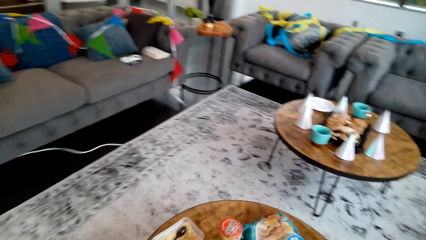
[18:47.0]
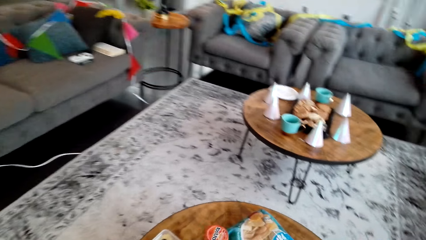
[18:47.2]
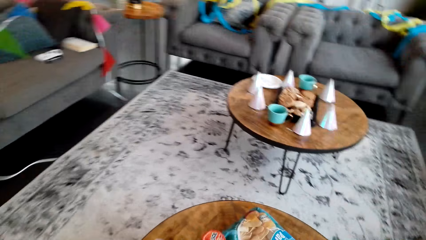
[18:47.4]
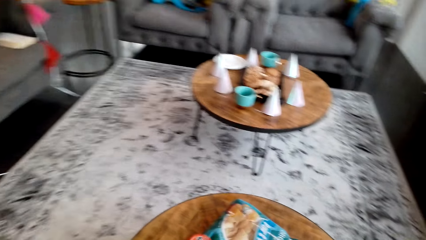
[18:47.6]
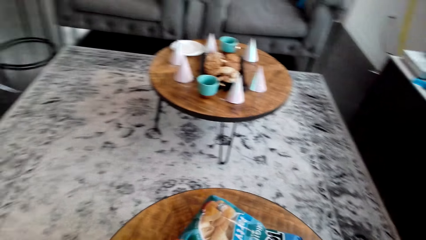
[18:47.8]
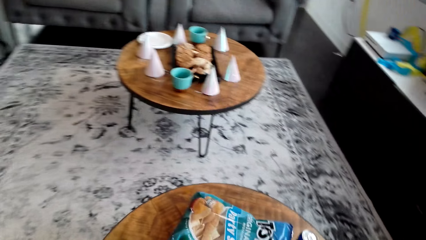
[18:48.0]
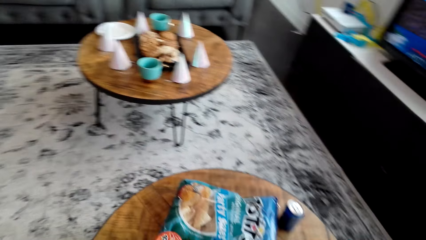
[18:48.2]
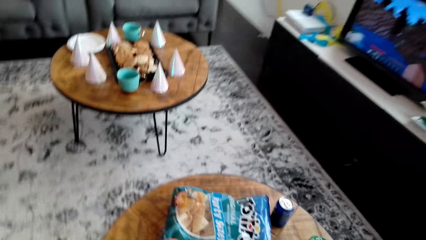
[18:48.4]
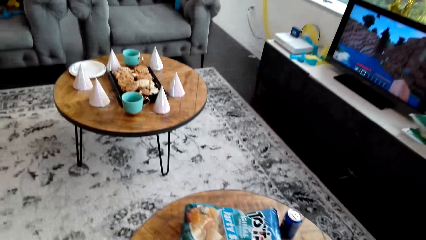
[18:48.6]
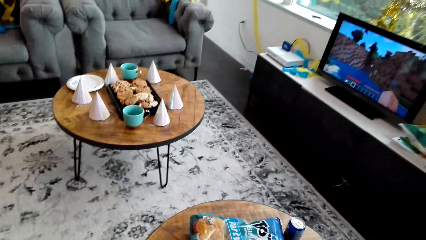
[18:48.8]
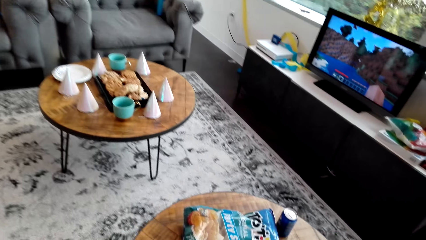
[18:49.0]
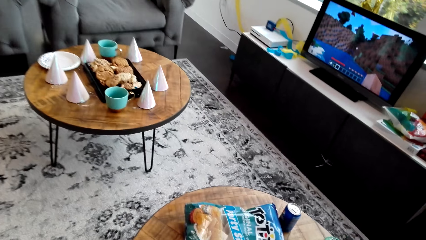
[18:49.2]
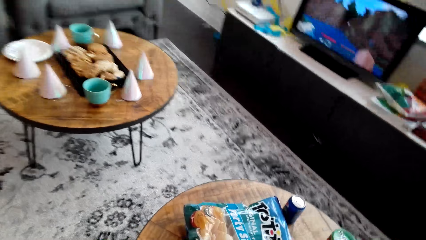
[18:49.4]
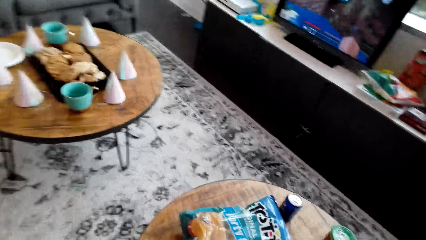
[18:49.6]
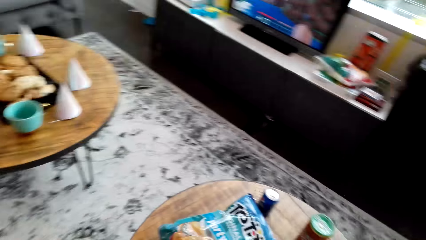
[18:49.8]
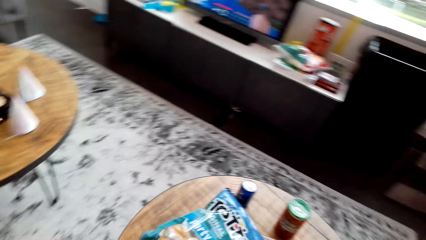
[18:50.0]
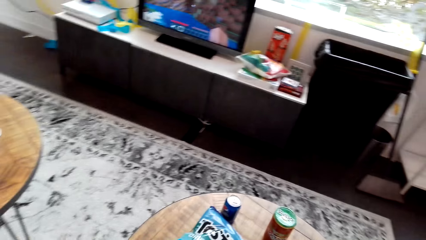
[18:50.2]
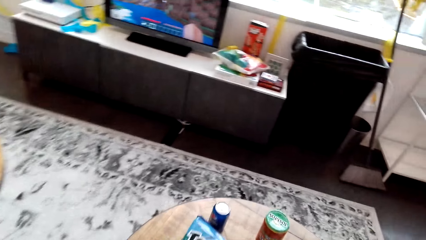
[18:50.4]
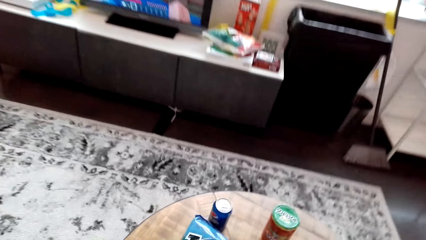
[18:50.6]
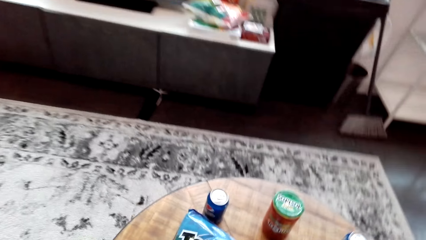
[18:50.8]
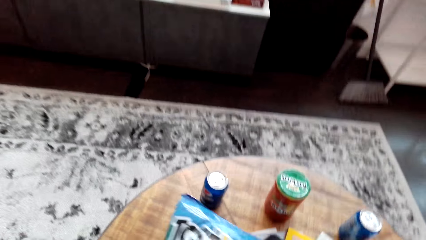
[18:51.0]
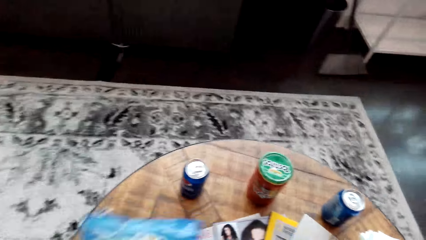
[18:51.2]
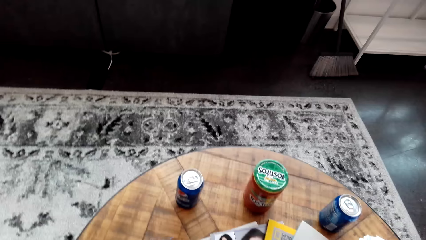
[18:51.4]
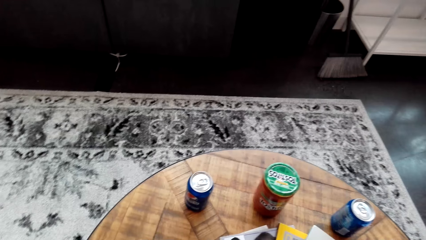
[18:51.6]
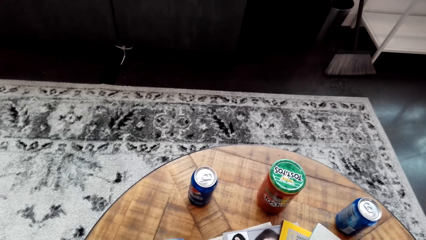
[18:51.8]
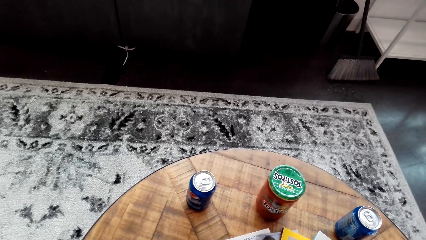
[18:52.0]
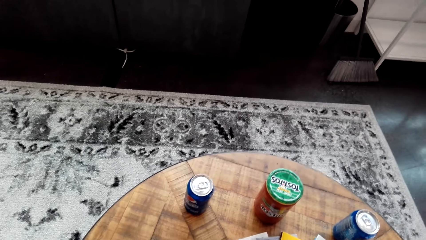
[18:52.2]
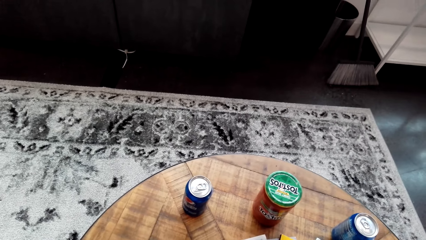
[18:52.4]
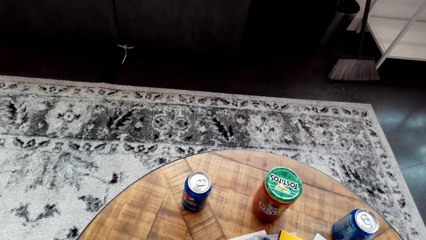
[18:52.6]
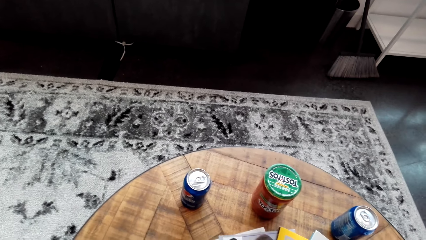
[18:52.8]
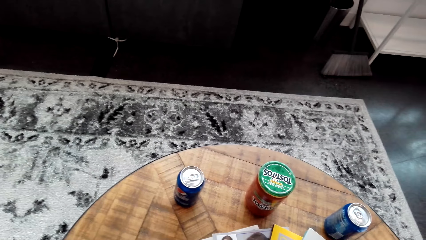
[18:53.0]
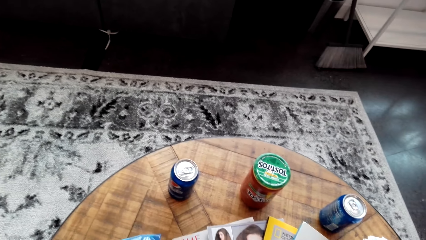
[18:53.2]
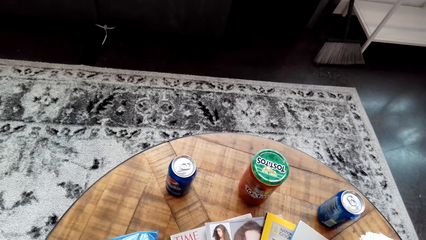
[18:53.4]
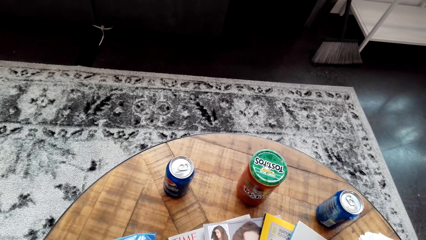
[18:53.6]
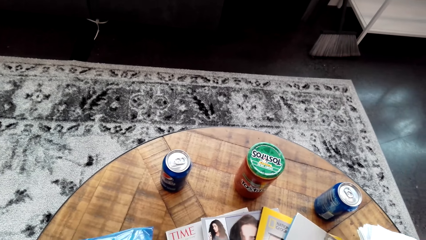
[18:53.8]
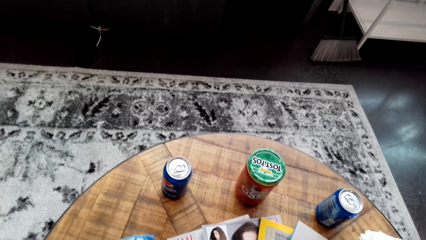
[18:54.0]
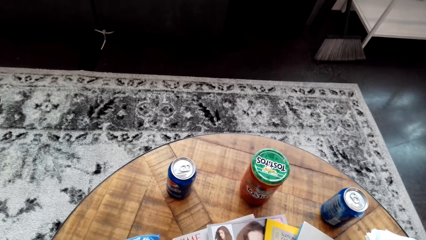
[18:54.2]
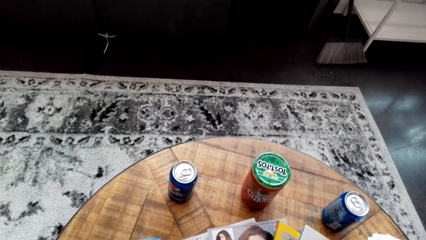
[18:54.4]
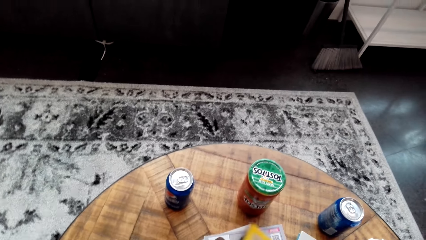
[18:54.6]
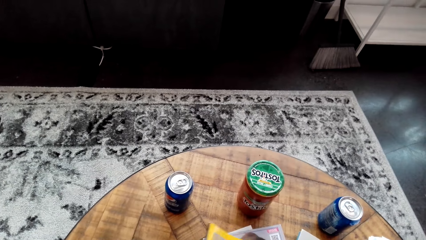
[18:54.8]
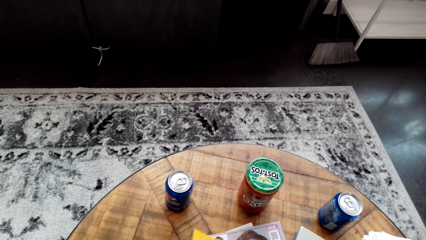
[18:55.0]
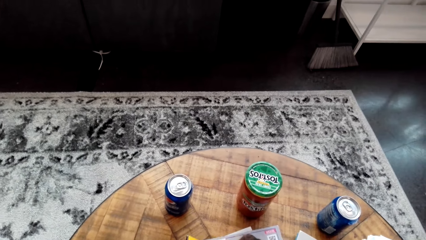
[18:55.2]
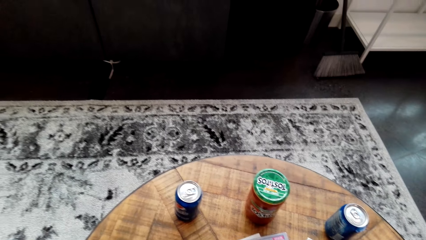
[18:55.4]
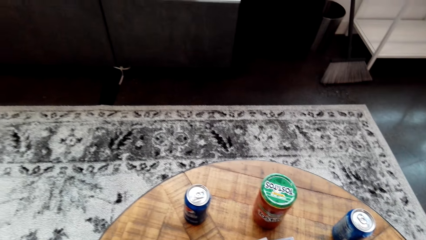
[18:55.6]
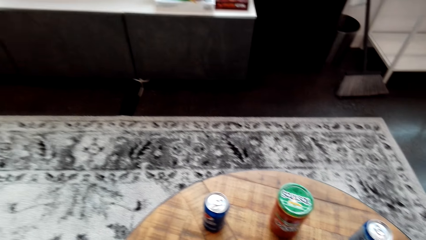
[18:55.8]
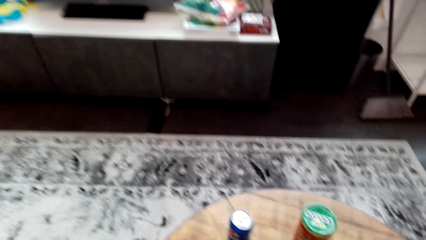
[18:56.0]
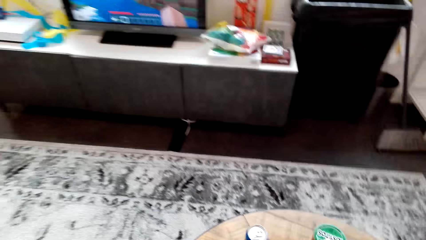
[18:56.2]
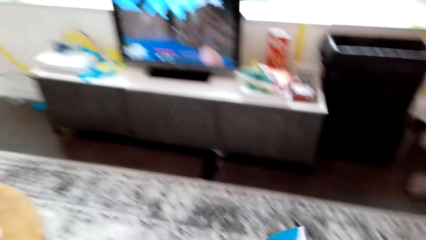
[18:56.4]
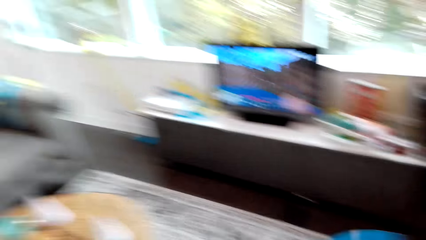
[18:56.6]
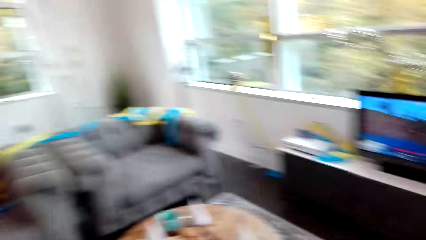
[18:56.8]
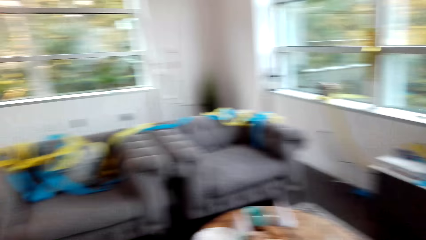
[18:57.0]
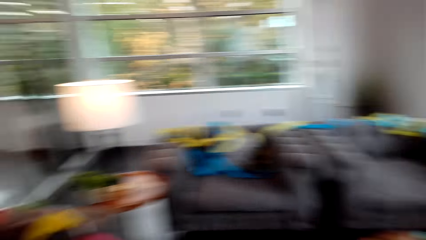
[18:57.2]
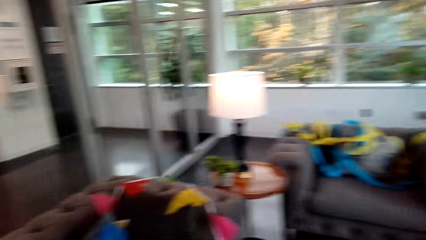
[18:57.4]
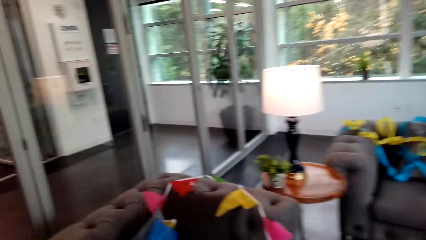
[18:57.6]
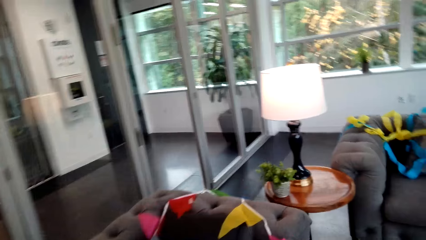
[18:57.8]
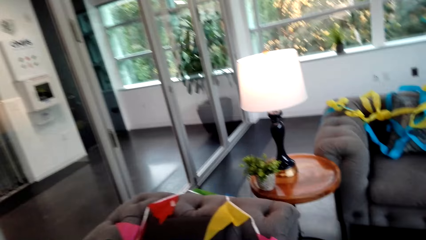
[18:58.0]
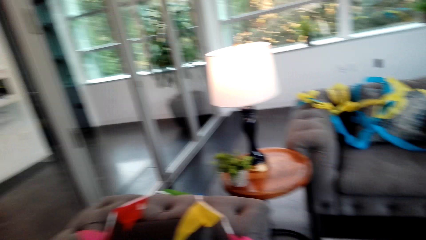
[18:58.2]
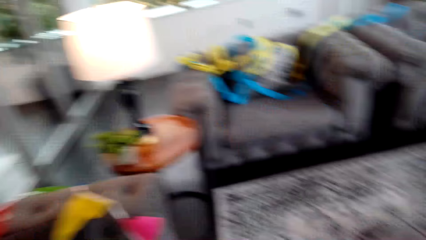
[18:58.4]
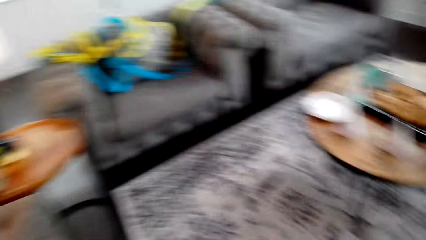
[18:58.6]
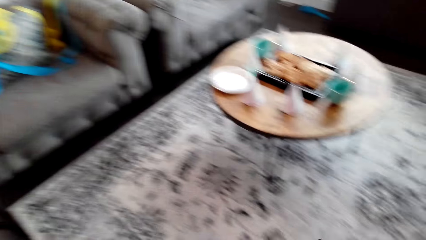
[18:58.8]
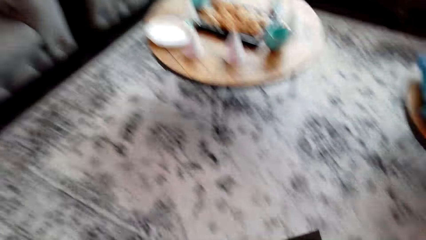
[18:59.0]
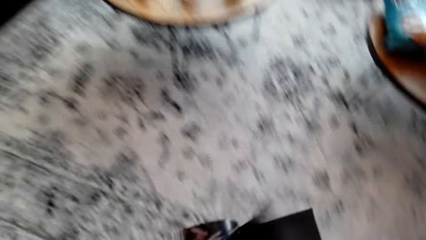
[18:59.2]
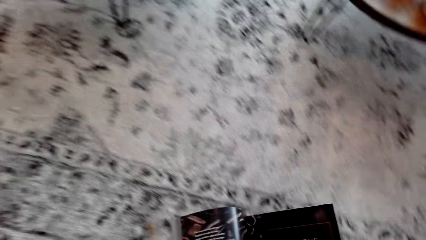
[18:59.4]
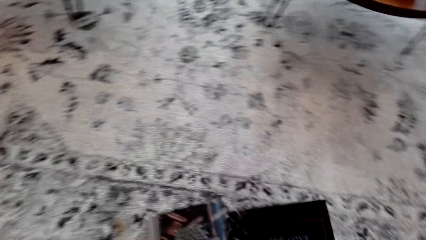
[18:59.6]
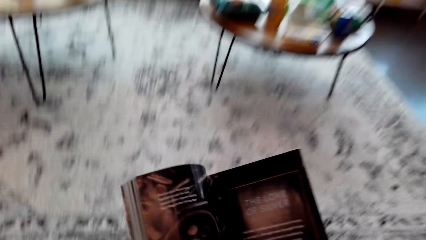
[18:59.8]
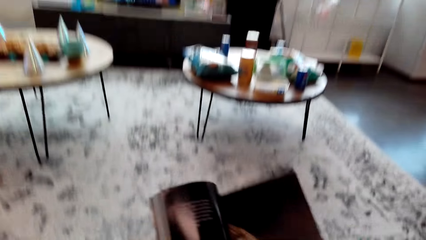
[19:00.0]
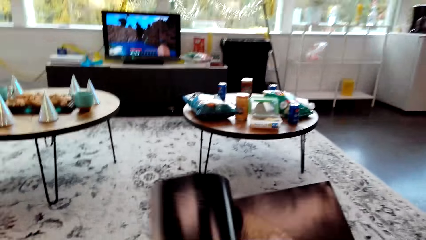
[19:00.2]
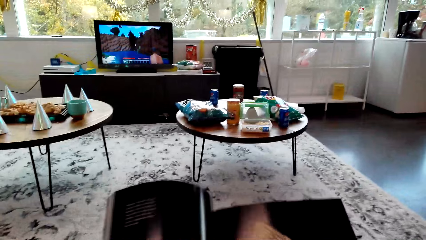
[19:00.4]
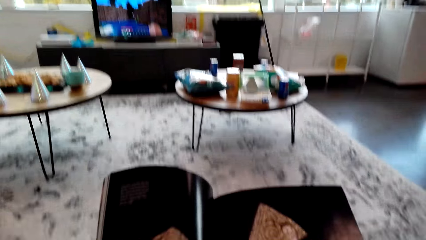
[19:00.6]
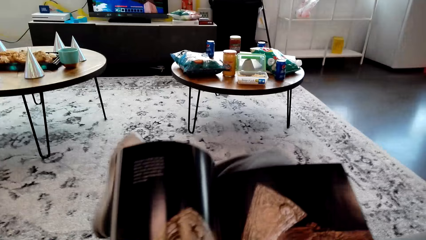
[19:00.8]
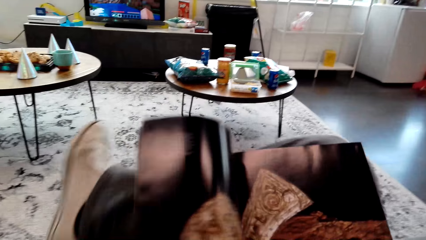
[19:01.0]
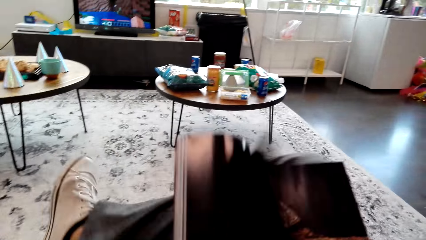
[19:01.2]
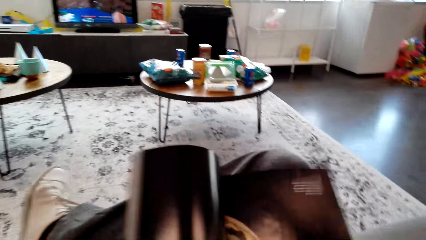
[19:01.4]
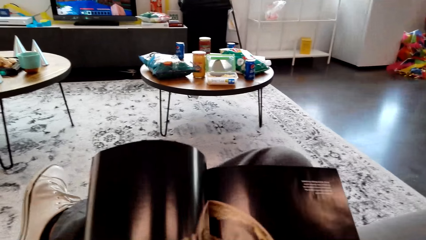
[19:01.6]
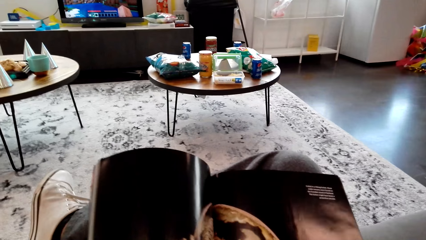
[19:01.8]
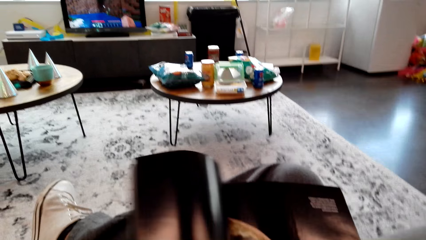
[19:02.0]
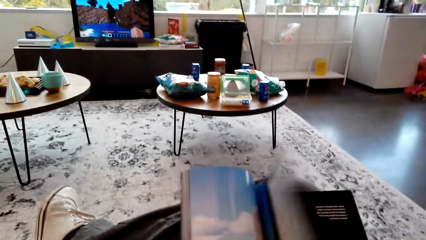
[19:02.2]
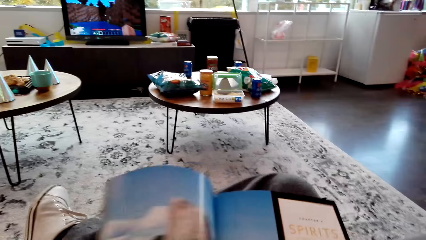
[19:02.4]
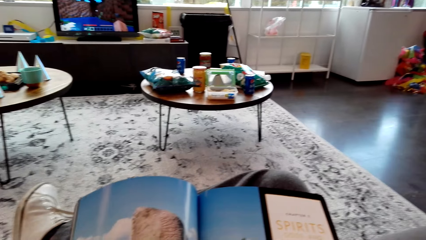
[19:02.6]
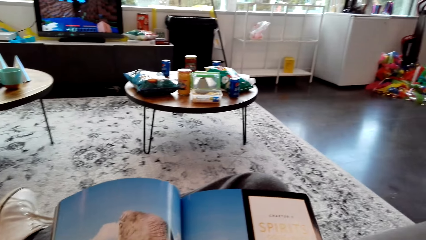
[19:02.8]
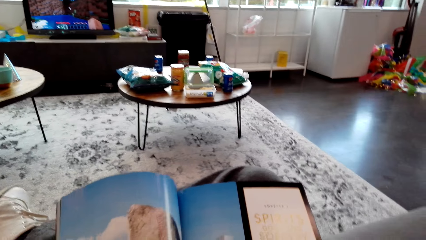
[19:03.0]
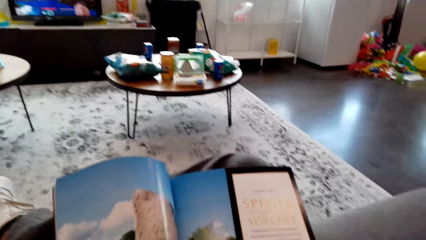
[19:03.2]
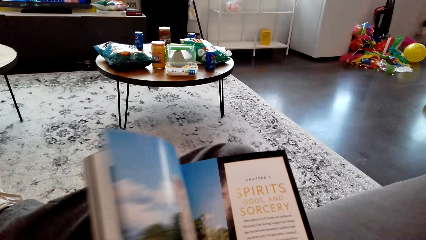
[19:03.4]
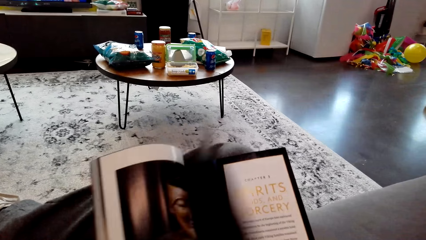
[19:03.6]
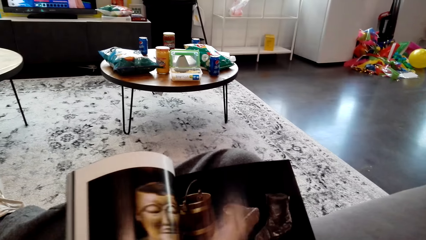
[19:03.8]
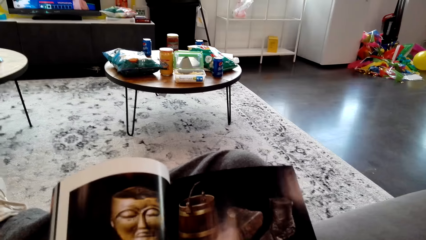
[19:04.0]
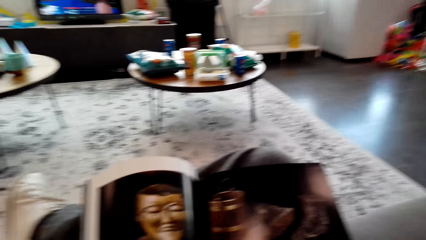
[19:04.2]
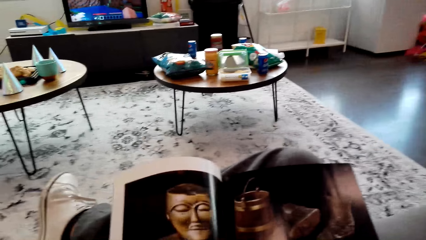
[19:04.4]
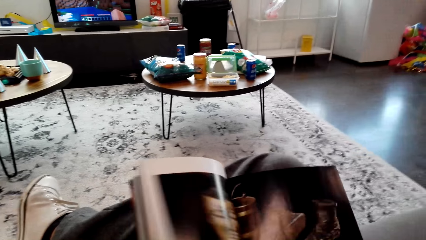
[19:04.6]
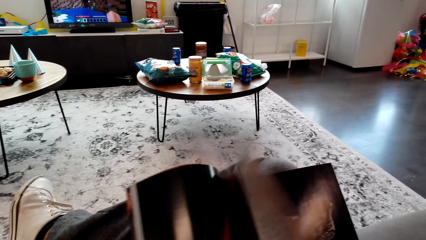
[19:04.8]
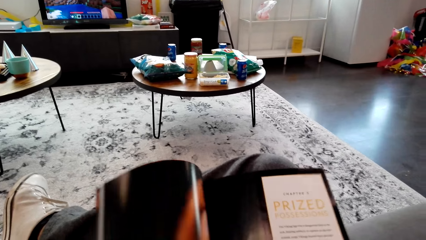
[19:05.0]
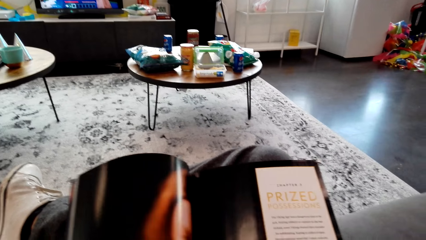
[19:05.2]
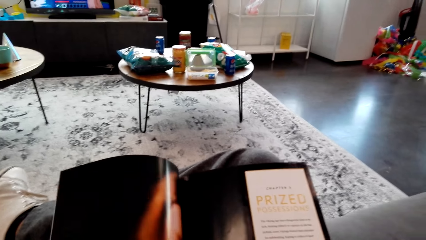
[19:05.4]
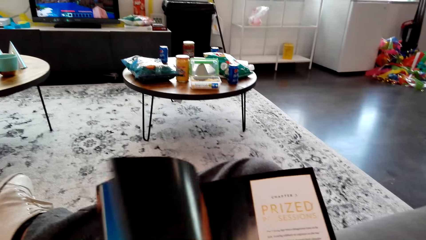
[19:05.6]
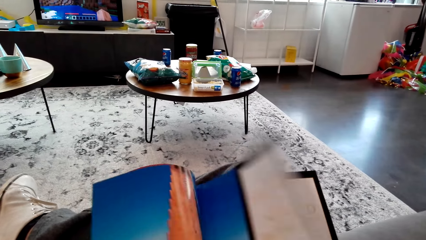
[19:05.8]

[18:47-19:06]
The camera wearer touches a snack package on a table. They check pamphlets on the table. They walk around. They read a book or magazine. They hold the magazine and look around. They open pages of the book.
